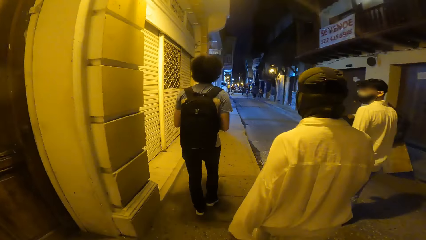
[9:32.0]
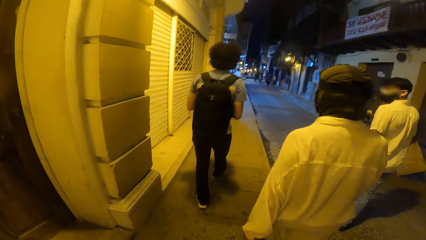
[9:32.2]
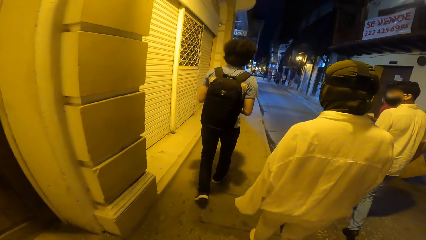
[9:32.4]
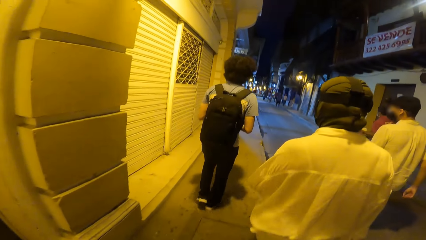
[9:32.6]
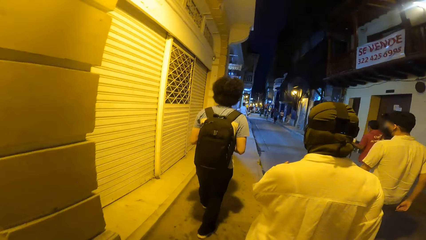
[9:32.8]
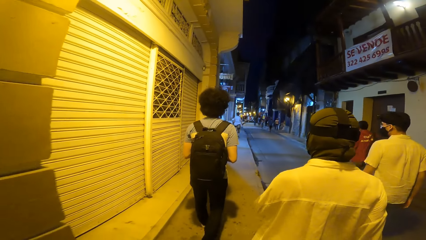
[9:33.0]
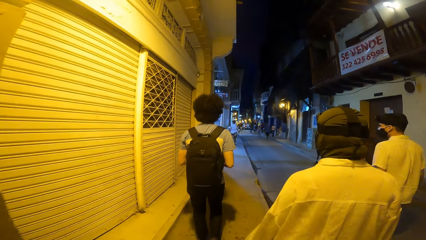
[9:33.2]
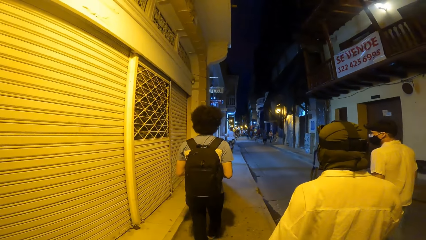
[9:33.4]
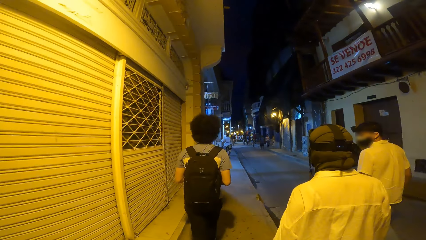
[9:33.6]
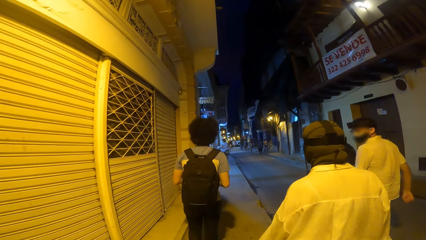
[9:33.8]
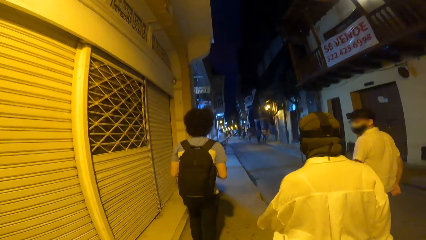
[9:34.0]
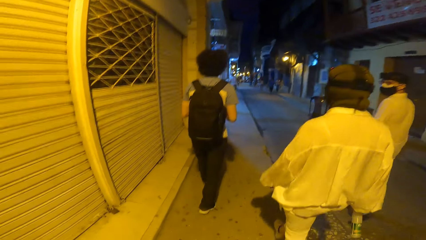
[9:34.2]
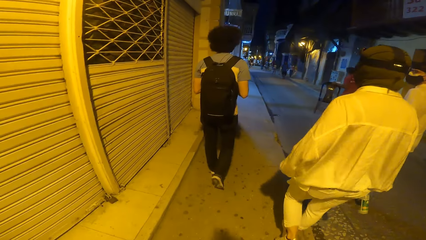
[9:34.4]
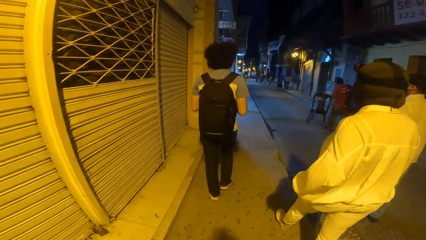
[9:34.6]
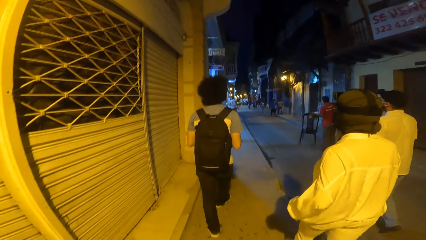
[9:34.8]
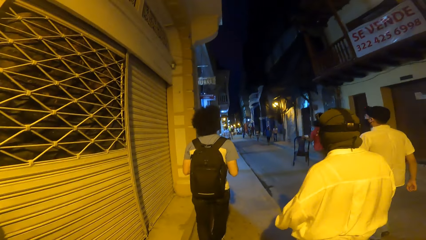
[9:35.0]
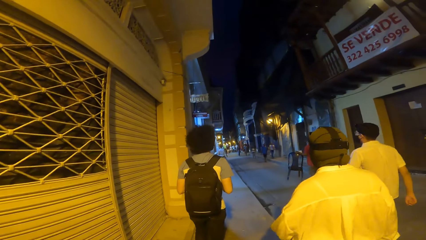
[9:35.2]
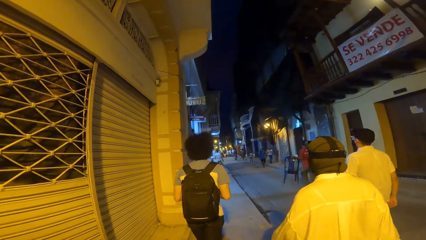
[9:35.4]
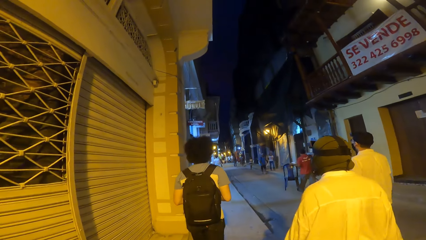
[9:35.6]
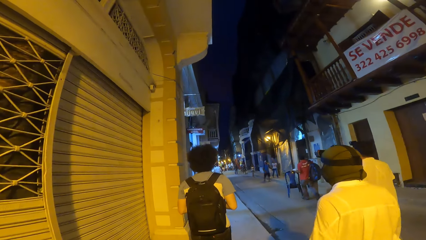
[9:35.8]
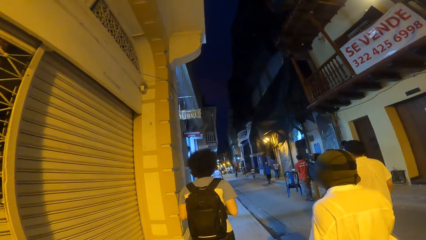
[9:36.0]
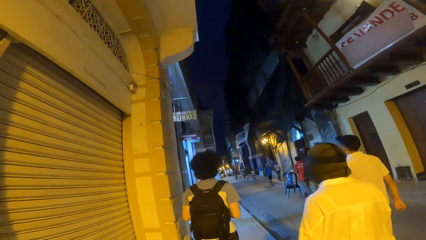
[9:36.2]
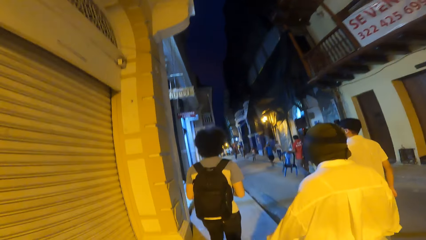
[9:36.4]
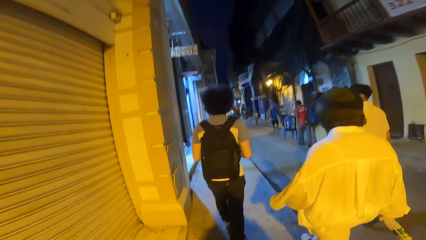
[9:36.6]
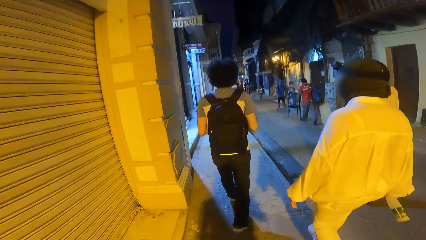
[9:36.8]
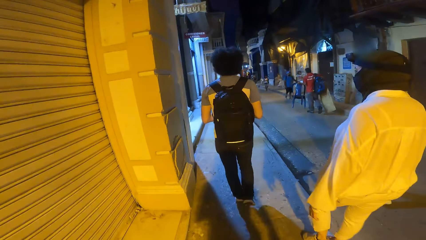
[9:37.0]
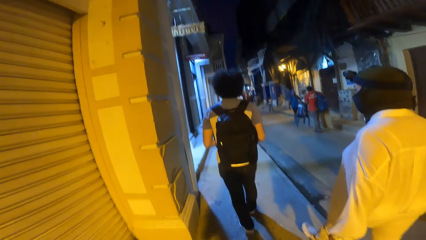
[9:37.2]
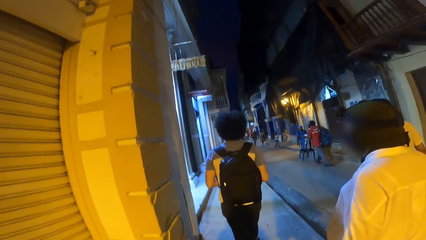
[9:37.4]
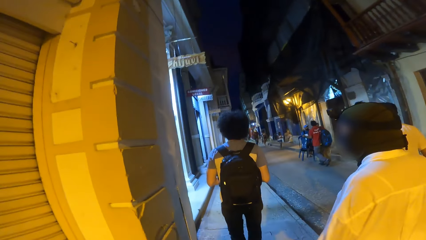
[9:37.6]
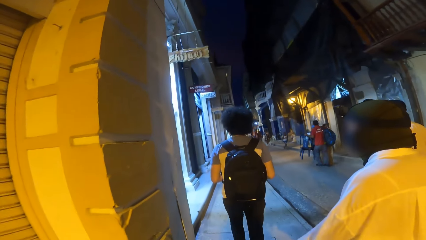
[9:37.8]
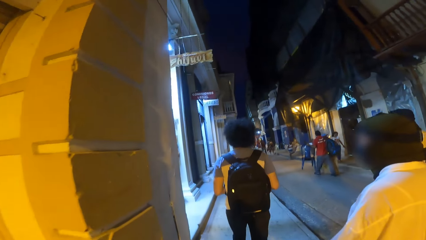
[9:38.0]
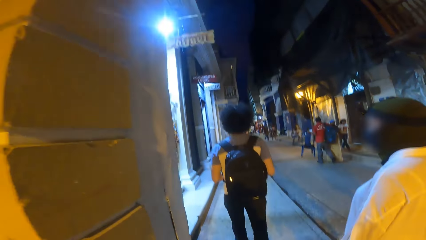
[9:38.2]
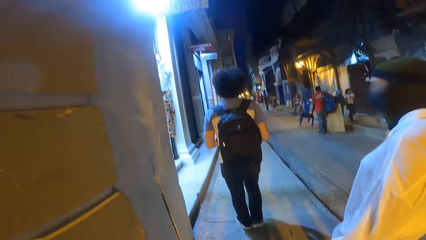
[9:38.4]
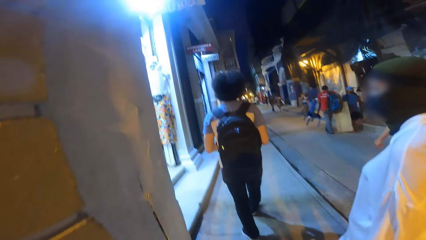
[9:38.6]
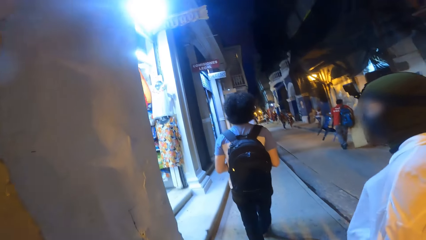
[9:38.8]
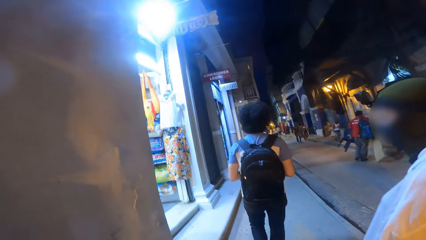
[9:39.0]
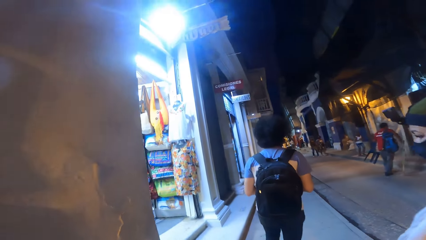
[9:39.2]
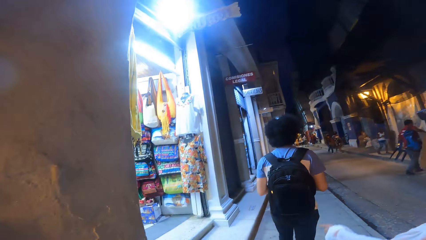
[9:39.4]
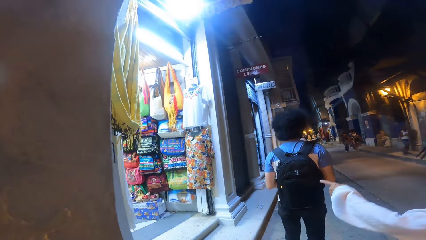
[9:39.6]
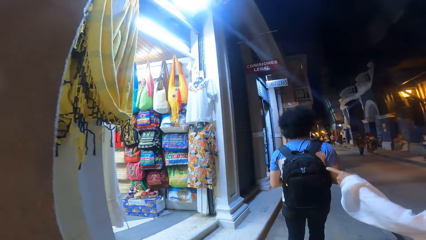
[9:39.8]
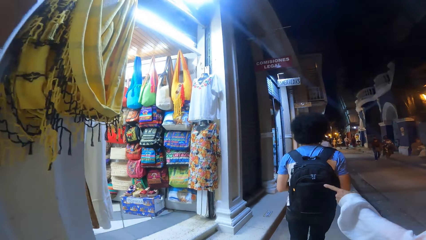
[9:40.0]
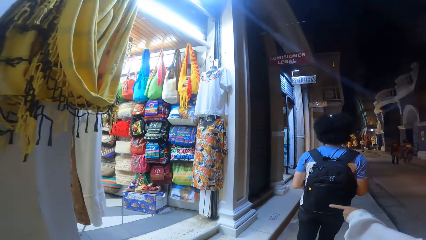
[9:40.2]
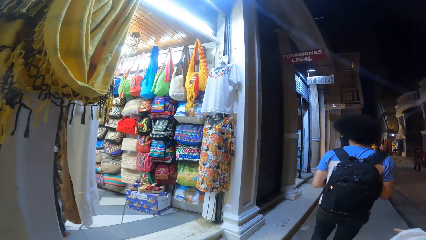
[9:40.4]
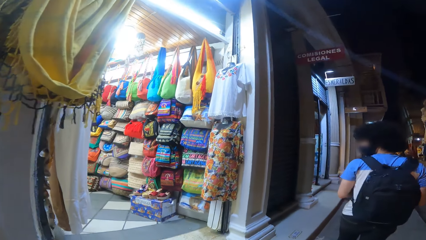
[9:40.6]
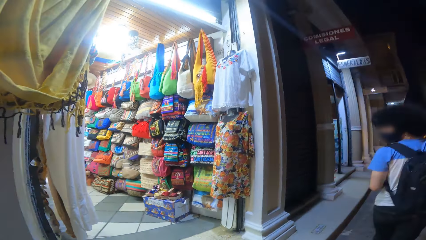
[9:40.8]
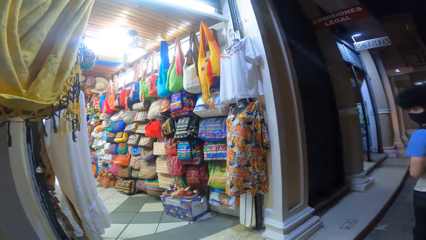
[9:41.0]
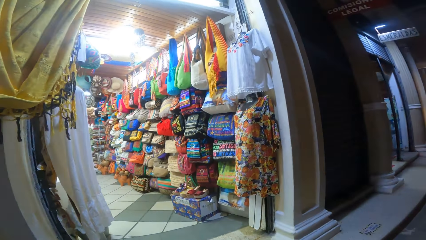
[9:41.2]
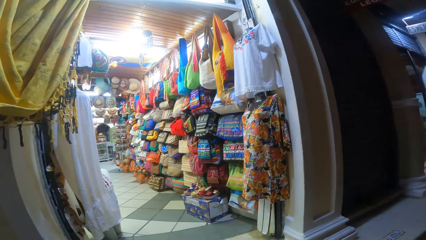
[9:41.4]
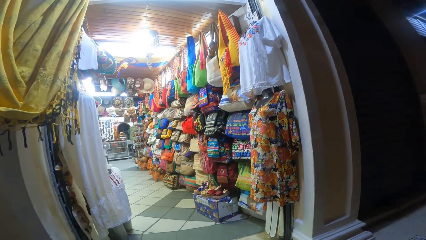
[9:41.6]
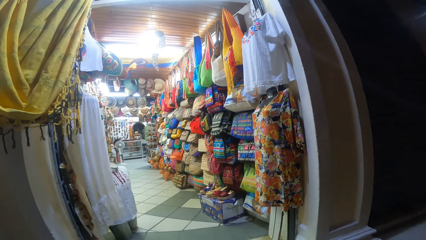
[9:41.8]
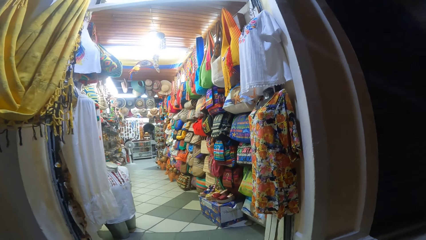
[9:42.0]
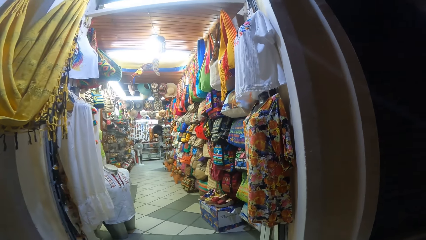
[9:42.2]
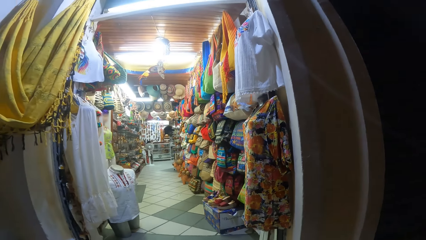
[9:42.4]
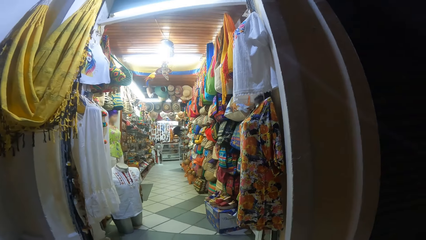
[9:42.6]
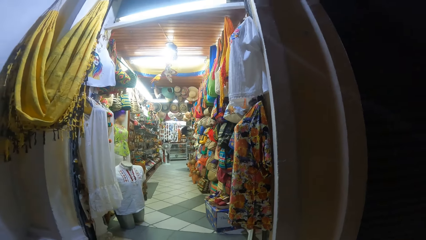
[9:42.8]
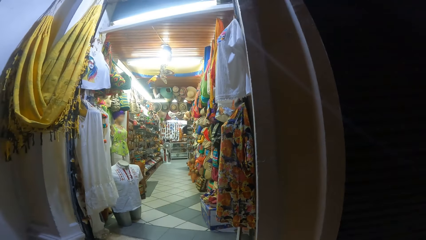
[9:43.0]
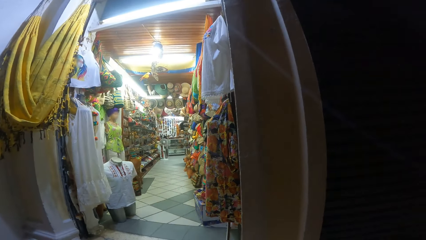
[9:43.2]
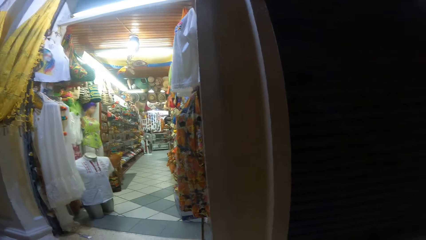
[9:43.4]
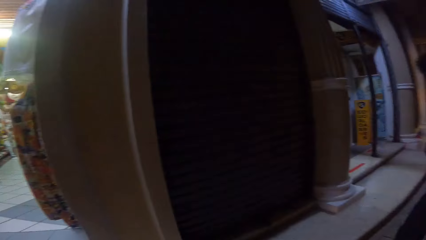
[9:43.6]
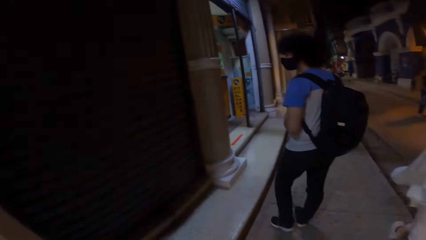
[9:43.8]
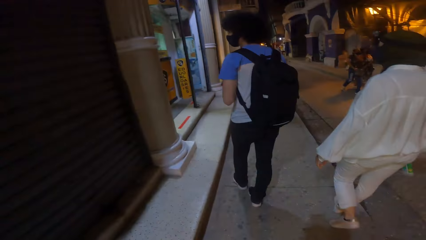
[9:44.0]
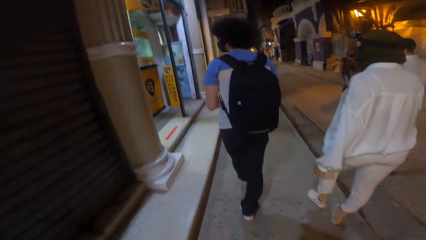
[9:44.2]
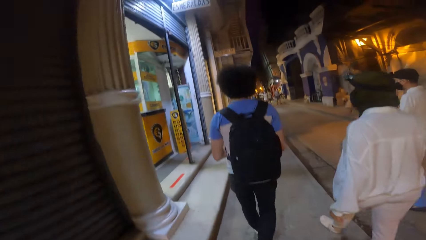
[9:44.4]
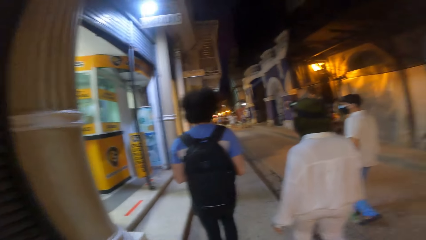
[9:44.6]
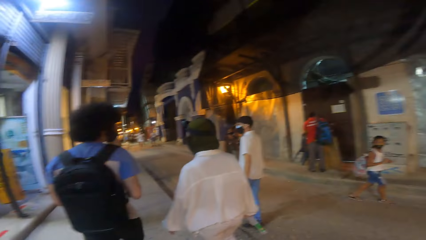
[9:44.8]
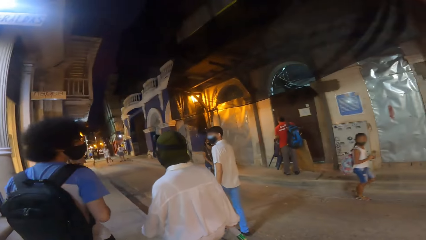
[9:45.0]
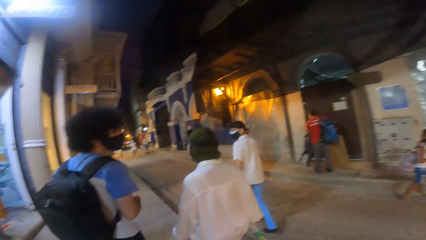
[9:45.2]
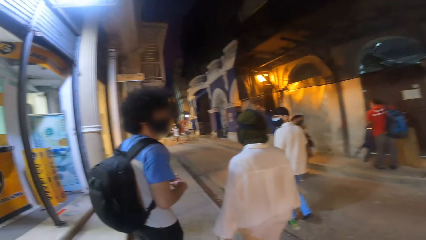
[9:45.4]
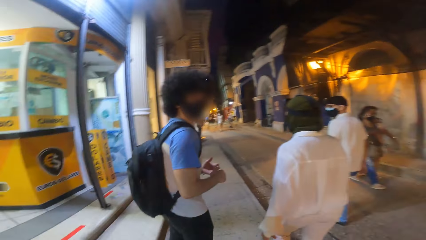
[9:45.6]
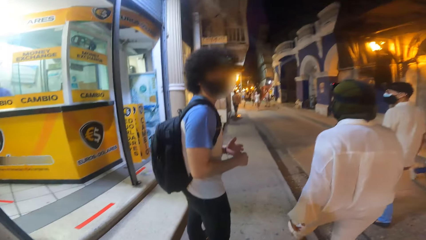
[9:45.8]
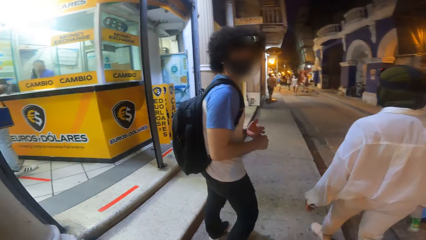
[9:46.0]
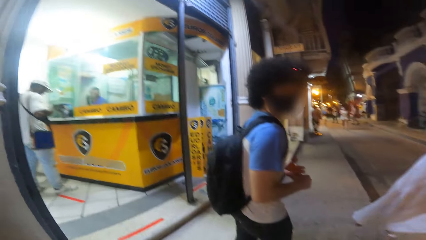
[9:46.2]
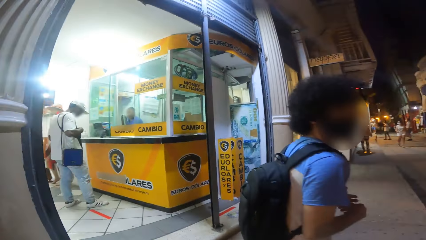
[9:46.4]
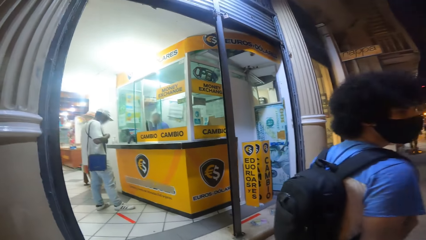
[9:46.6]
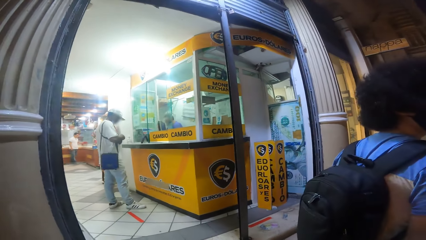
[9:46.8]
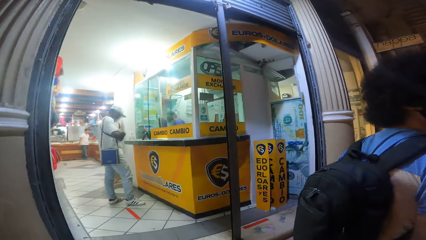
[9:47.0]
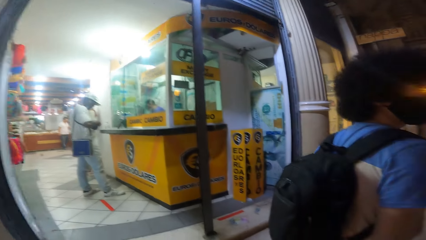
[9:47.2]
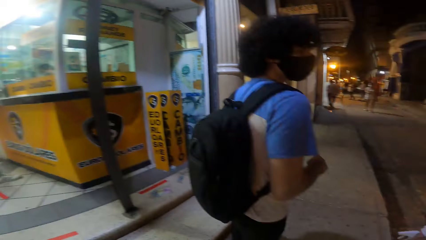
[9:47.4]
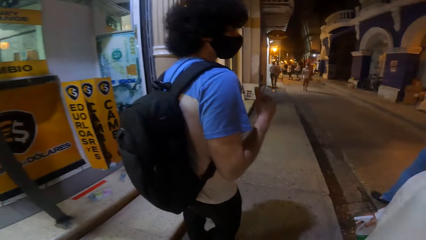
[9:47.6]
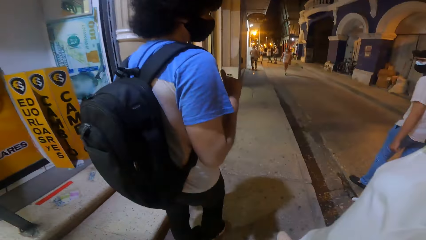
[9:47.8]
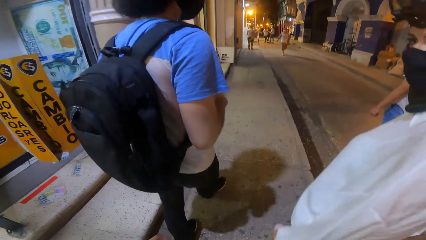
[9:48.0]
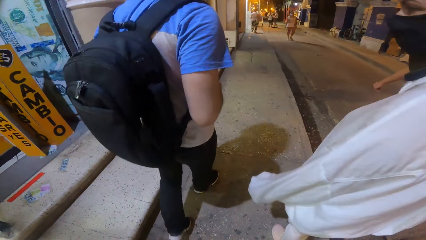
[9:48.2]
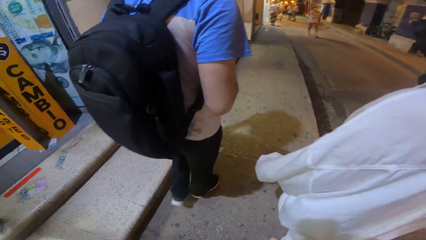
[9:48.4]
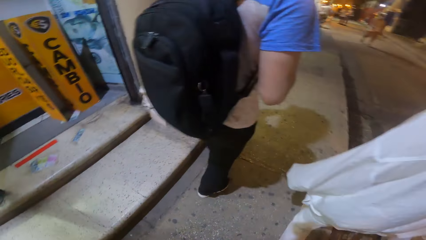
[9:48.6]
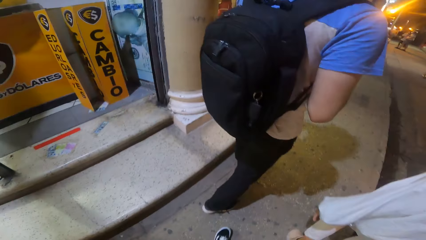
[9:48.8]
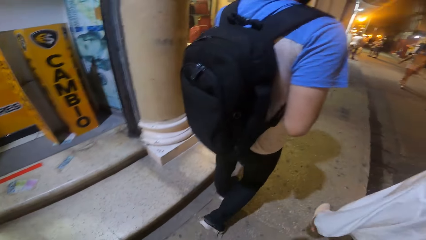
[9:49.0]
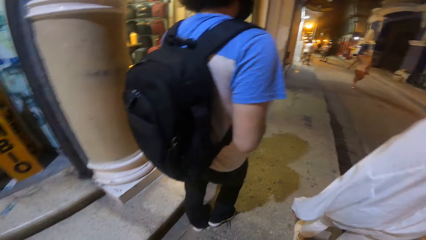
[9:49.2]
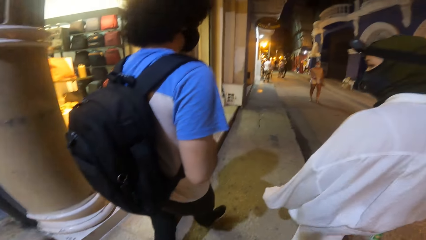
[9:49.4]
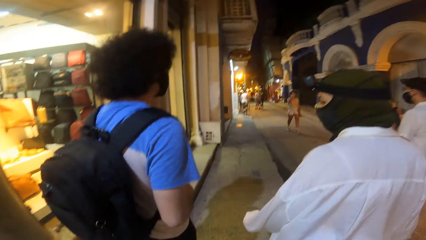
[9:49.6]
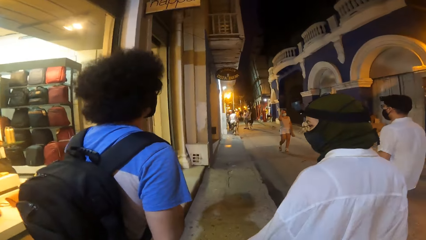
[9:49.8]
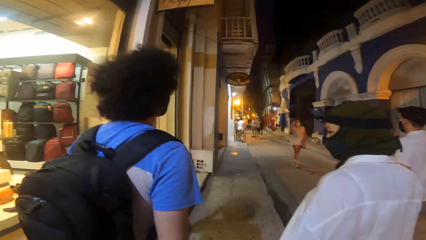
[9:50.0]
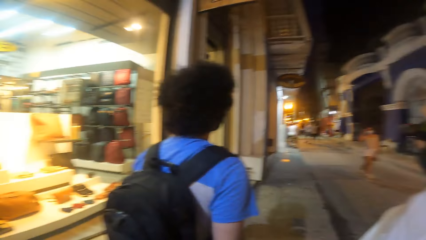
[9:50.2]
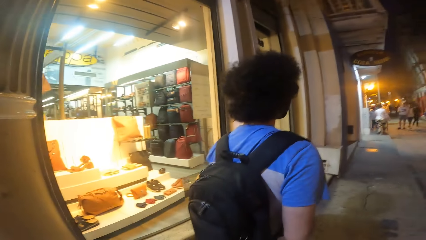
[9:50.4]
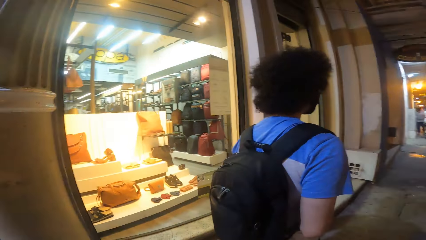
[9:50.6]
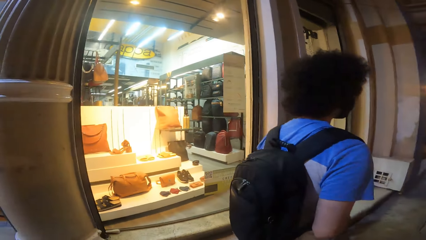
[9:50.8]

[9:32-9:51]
The woman points her left hand towards a store. The camera wearer looks inside the shop. They walk on the street. They look inside the shop. They walk on the street.
